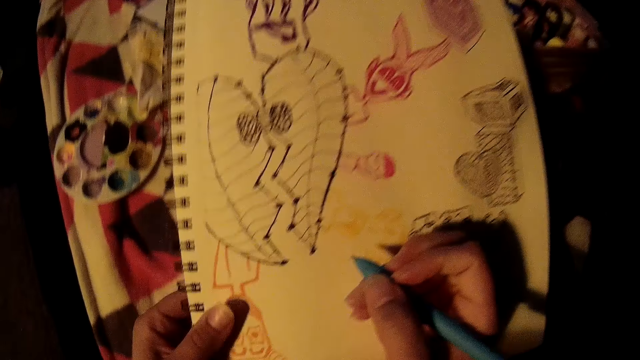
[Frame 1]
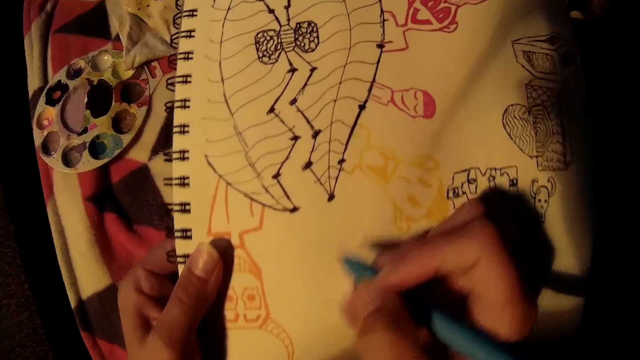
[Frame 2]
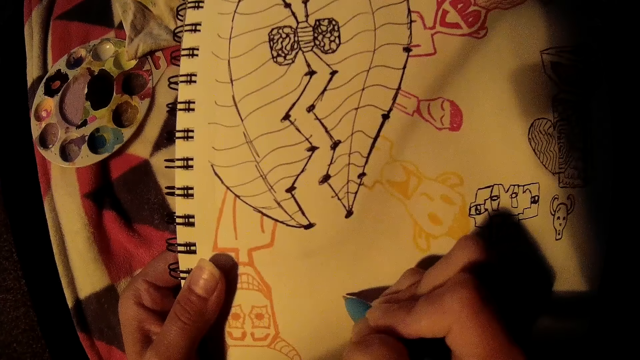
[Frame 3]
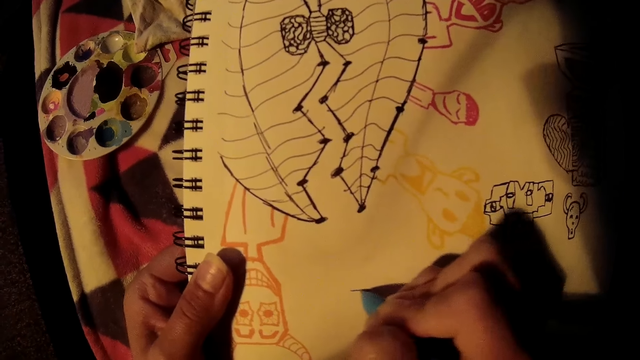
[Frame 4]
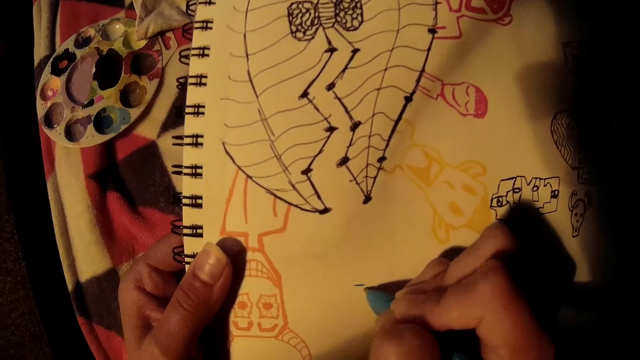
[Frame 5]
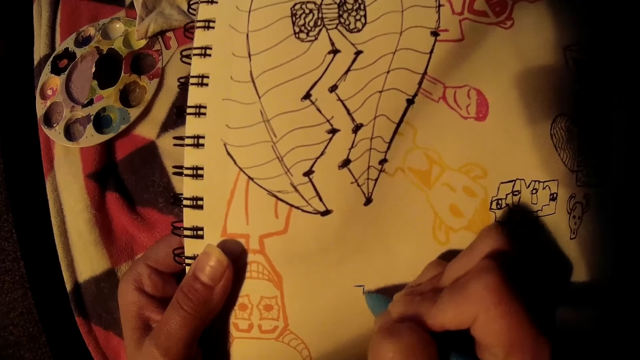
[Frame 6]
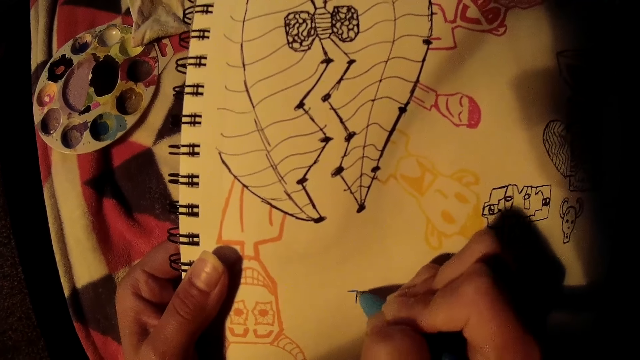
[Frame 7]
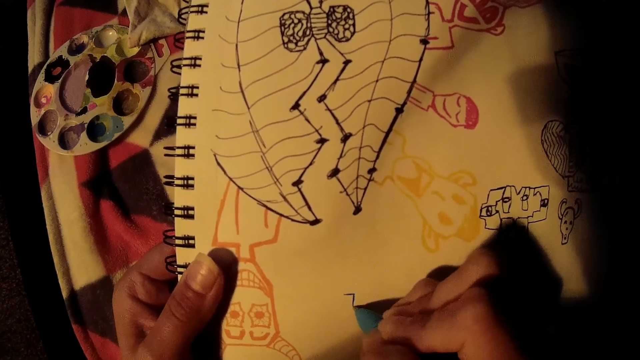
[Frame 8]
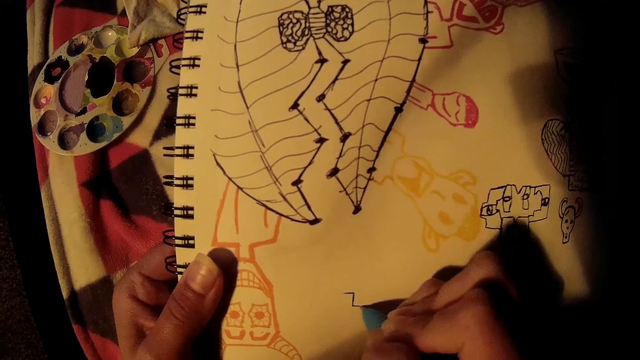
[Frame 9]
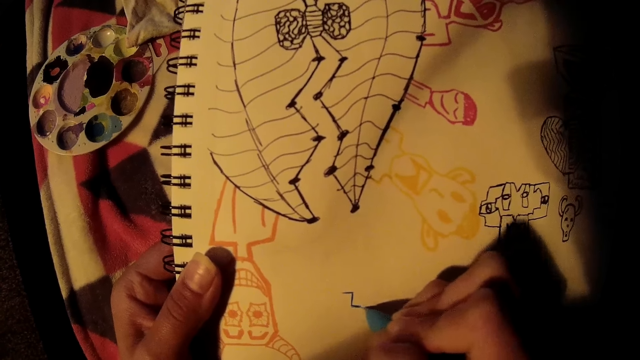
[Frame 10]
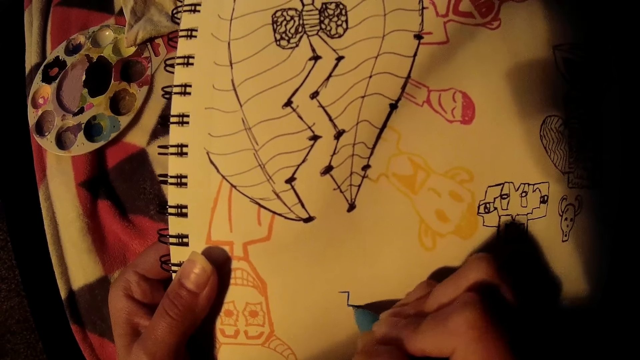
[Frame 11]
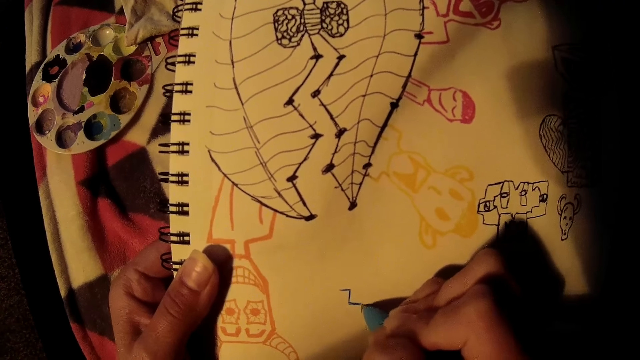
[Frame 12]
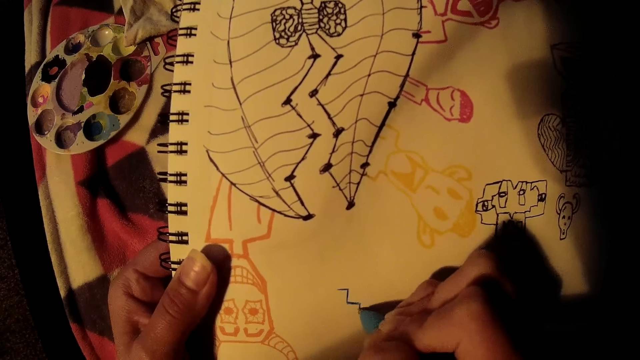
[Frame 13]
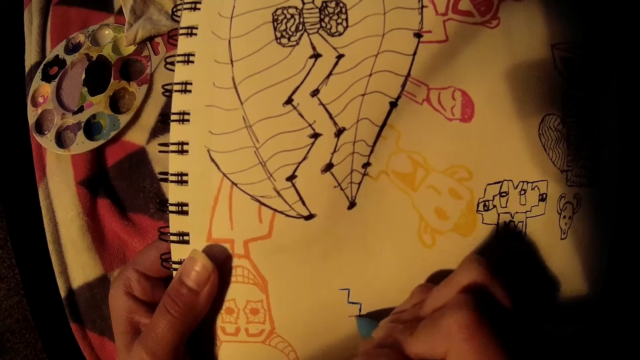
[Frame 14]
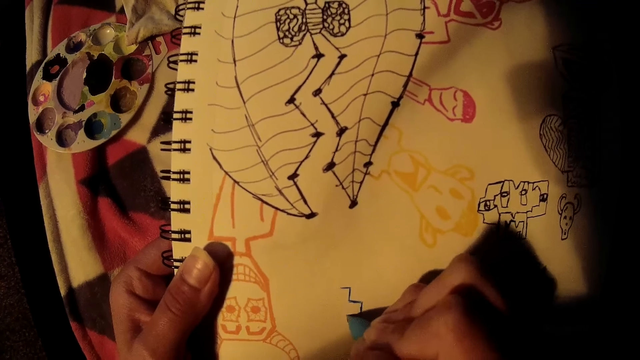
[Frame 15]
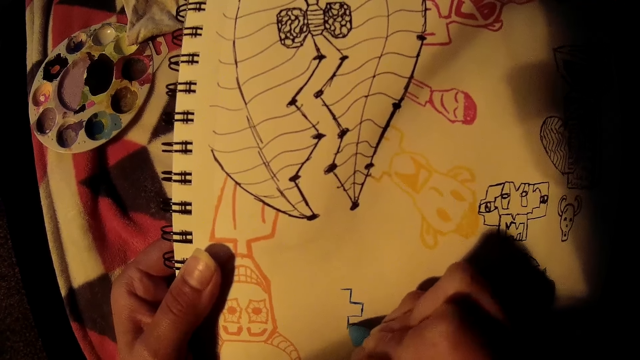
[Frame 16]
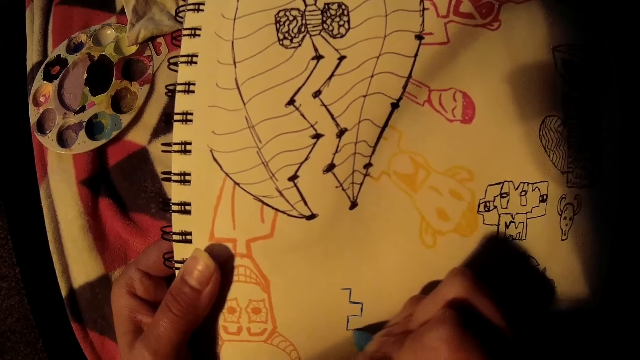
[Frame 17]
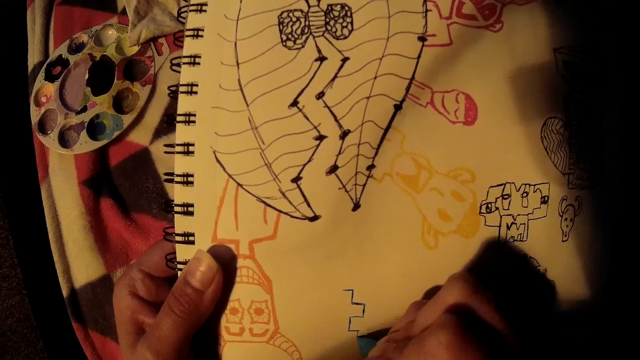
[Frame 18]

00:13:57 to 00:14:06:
The camera wearer draws on the book with a pen in his right hand.

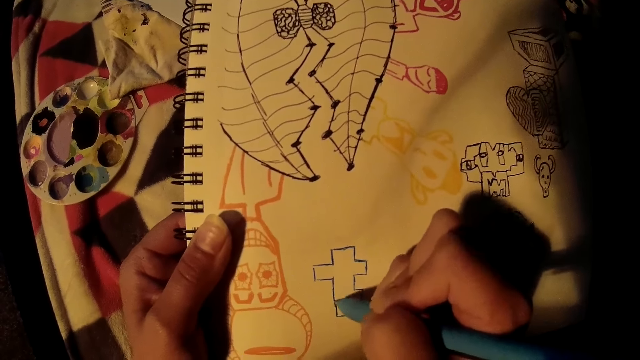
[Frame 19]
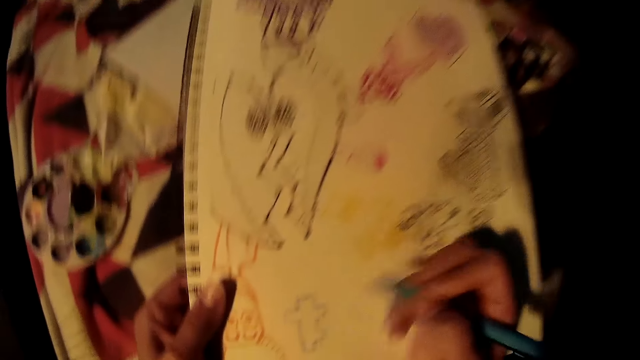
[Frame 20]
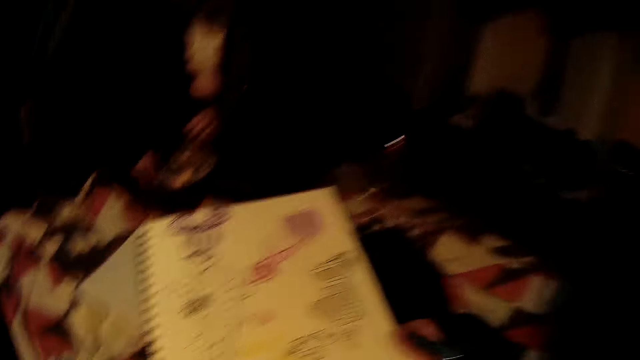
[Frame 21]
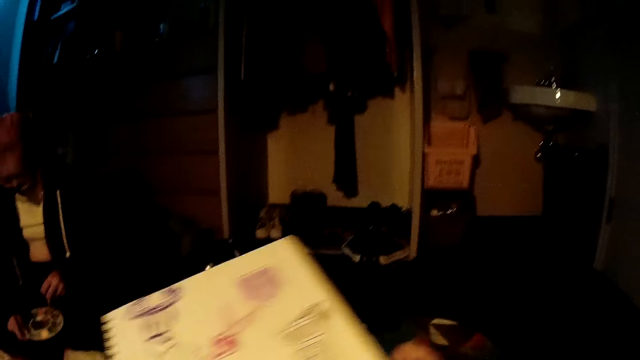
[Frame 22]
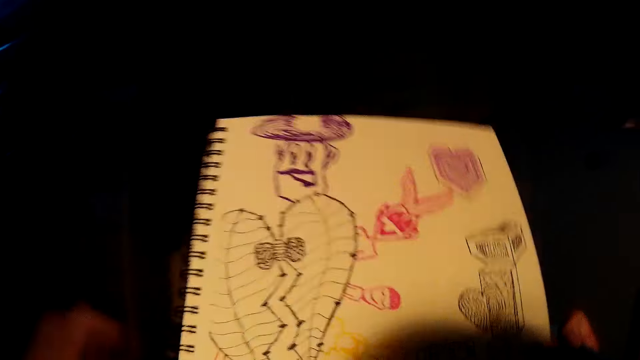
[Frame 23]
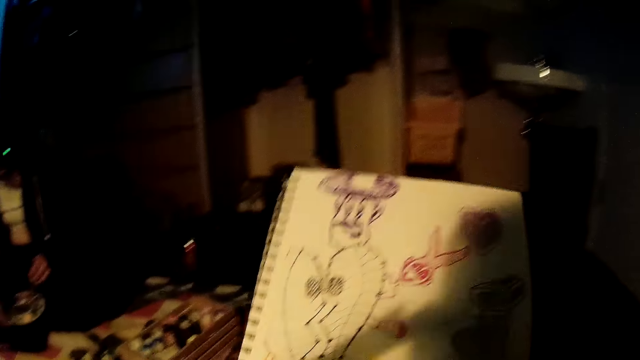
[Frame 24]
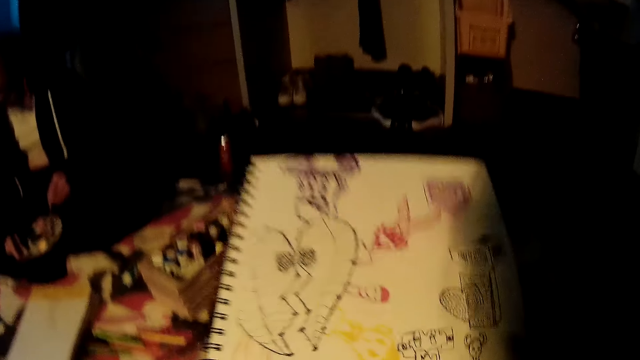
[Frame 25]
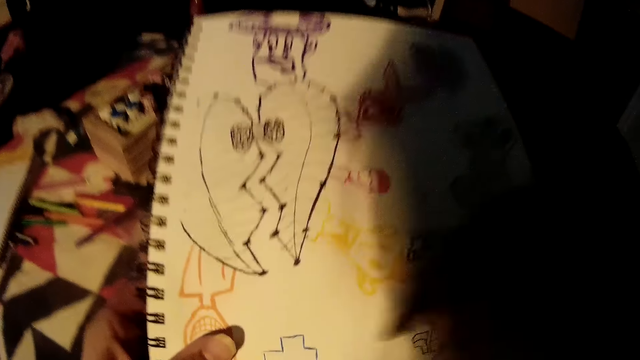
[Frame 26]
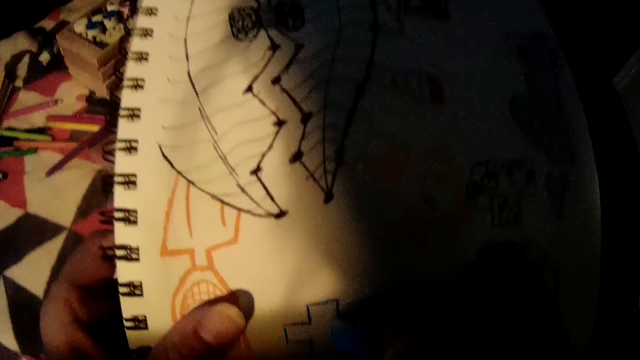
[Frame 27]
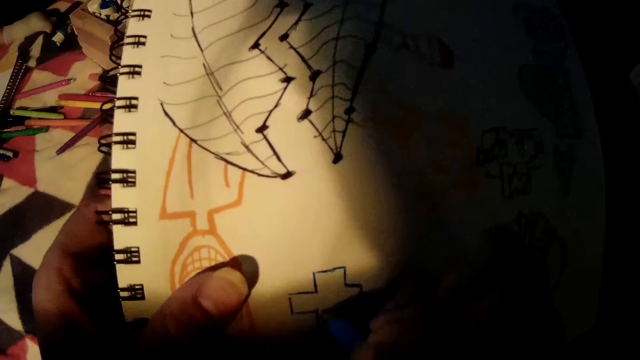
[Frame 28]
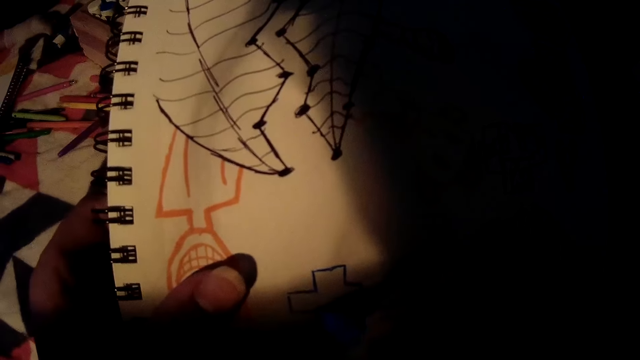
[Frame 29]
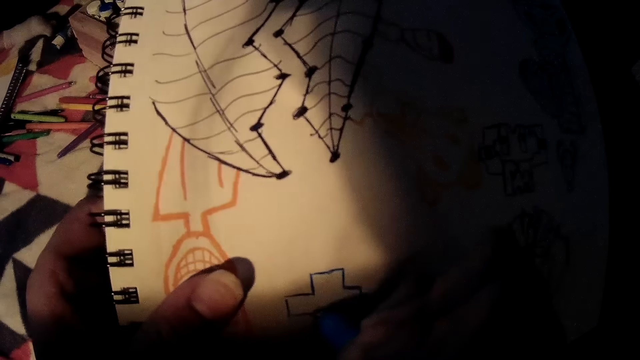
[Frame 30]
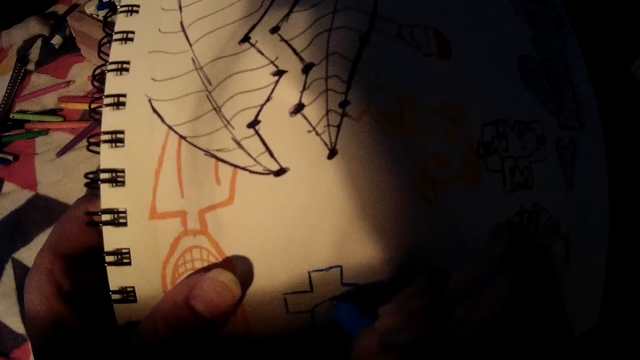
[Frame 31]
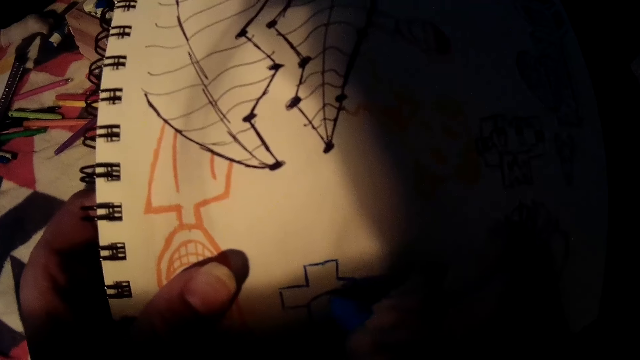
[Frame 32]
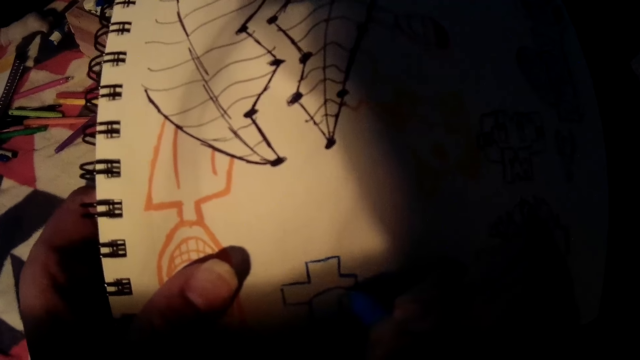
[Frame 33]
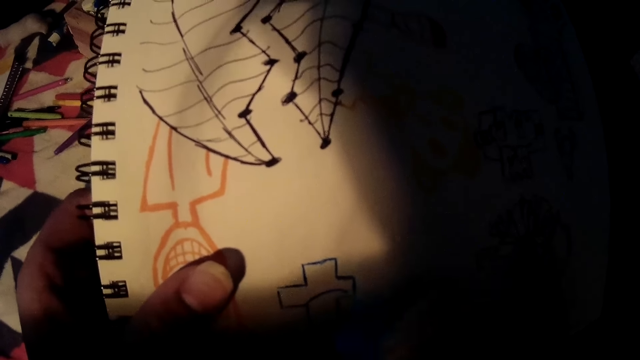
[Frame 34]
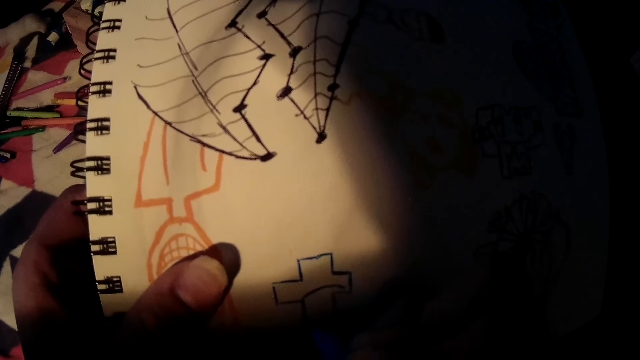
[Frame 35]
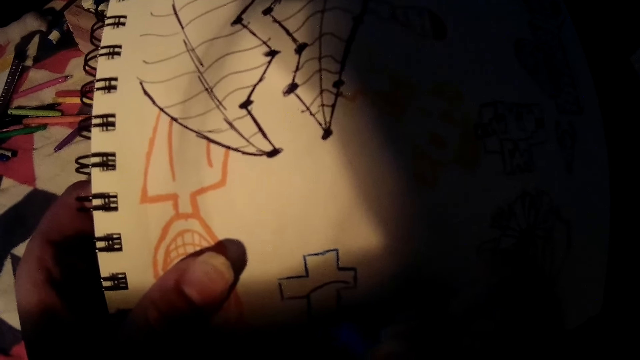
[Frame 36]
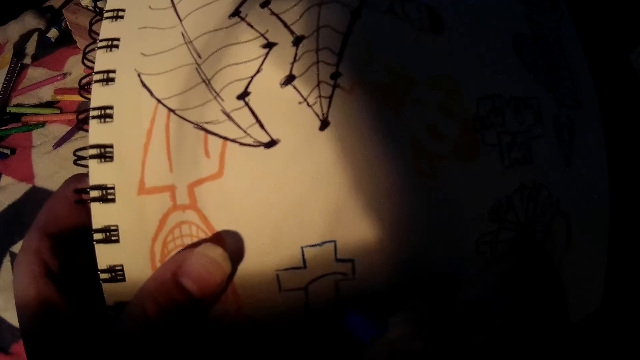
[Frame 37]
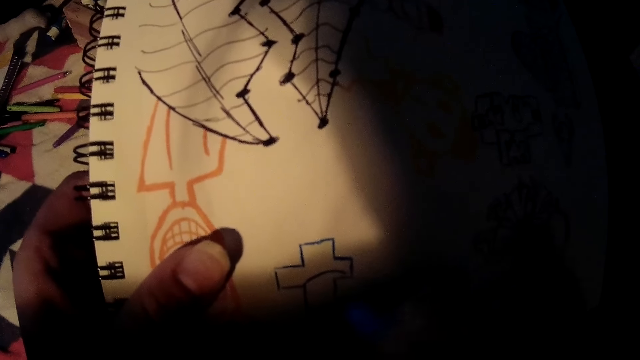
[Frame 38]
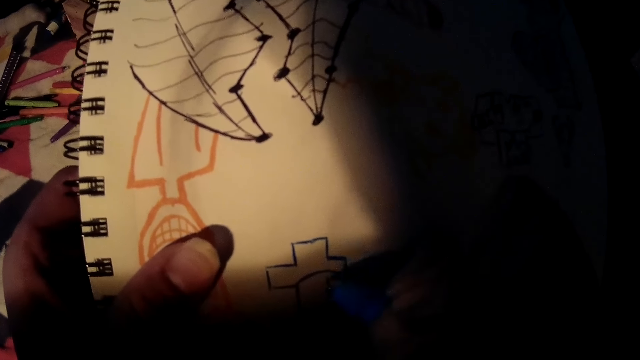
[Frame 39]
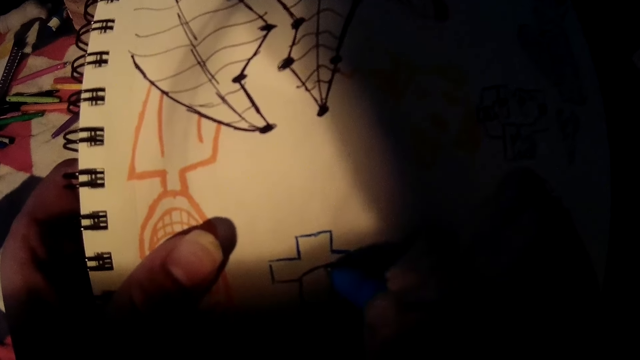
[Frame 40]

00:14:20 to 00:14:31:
The camera wearer lifts up the book with both hands. He draws on the book with a pen in his right hand.
